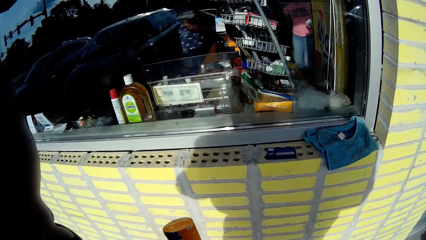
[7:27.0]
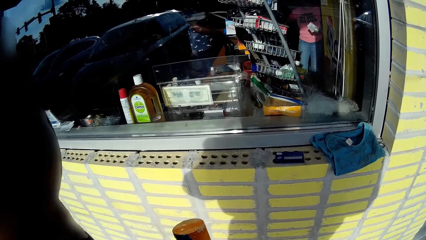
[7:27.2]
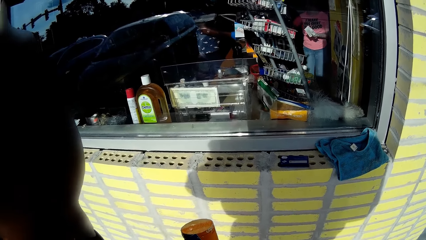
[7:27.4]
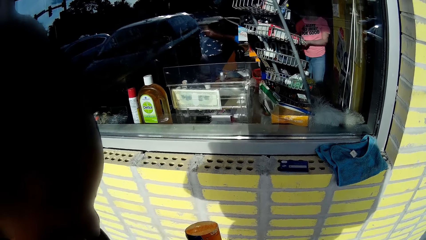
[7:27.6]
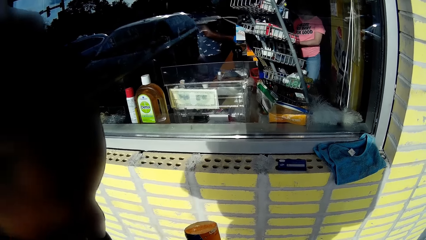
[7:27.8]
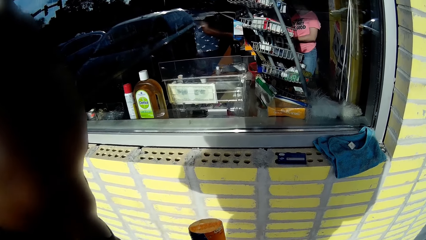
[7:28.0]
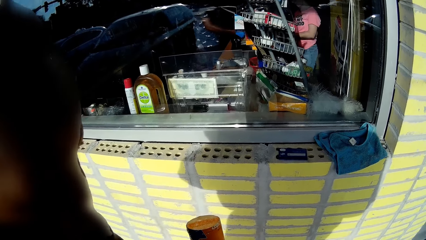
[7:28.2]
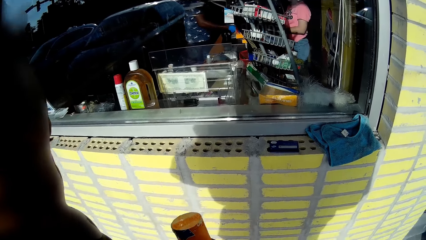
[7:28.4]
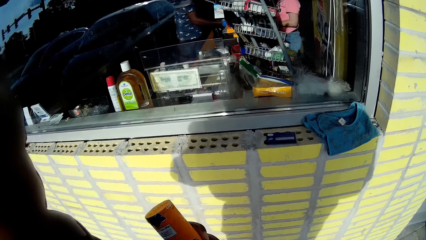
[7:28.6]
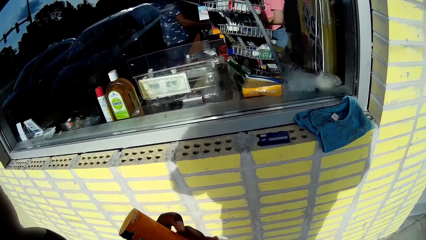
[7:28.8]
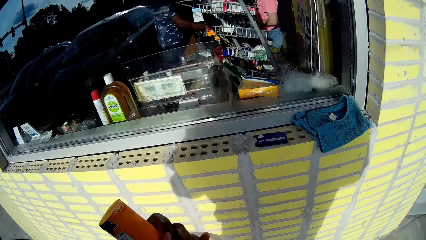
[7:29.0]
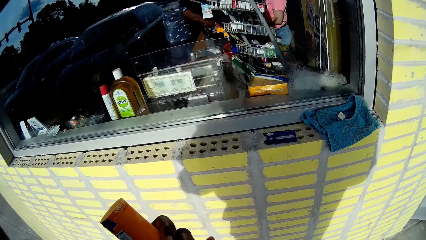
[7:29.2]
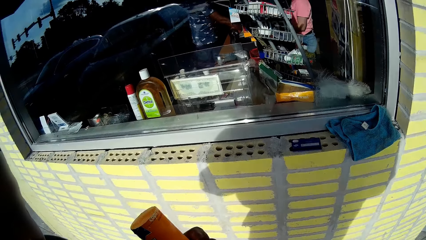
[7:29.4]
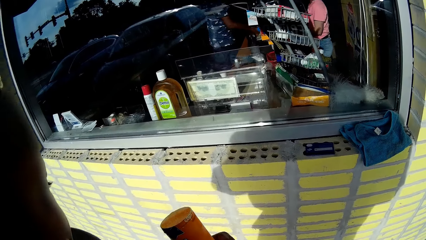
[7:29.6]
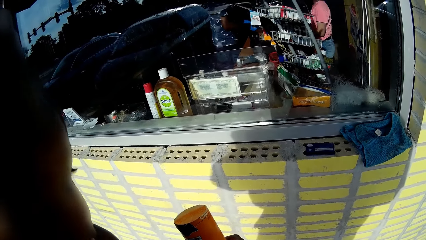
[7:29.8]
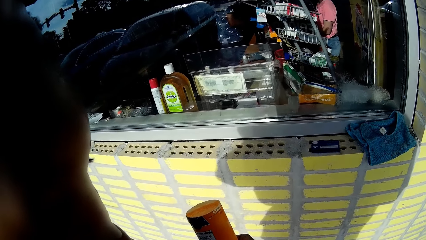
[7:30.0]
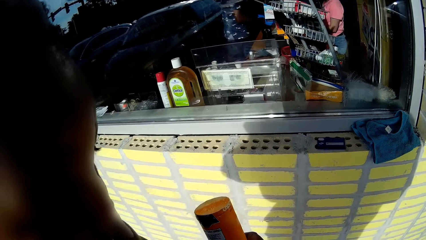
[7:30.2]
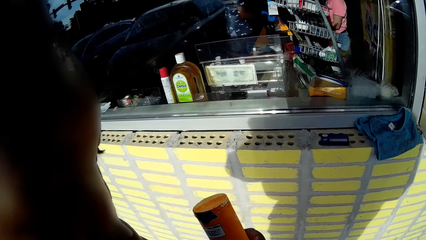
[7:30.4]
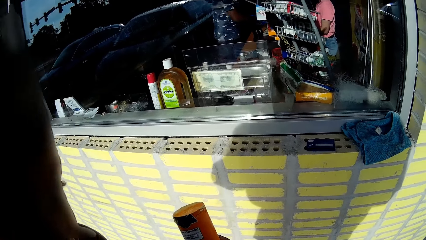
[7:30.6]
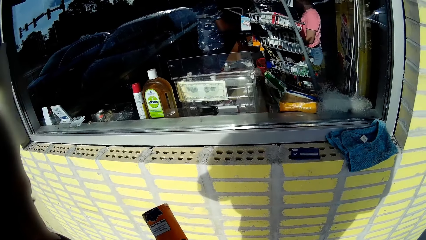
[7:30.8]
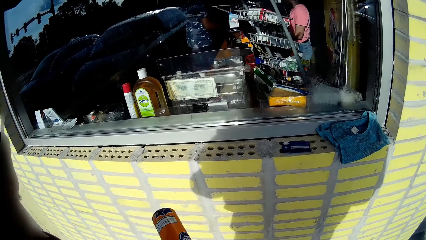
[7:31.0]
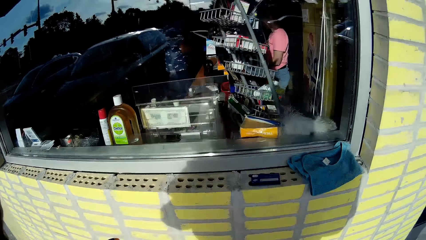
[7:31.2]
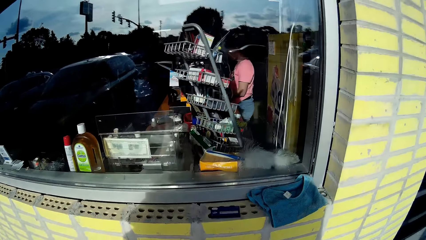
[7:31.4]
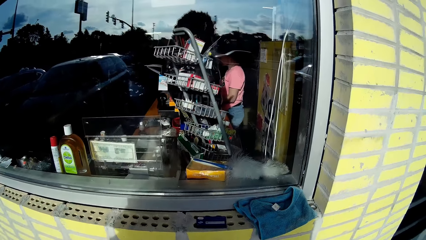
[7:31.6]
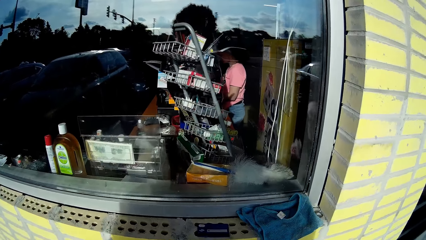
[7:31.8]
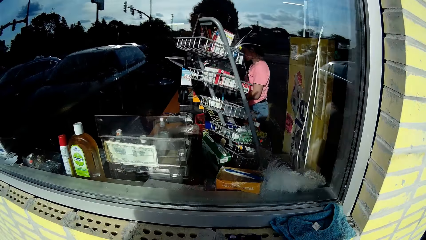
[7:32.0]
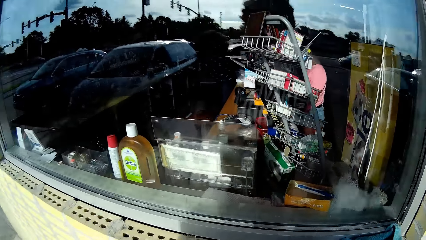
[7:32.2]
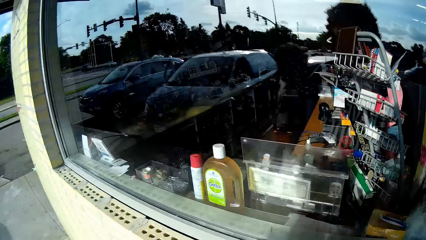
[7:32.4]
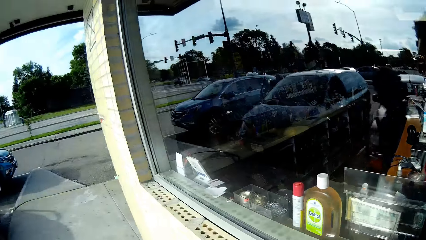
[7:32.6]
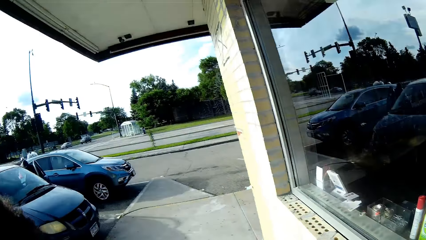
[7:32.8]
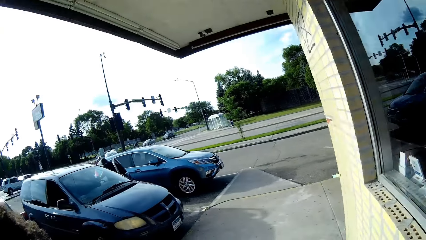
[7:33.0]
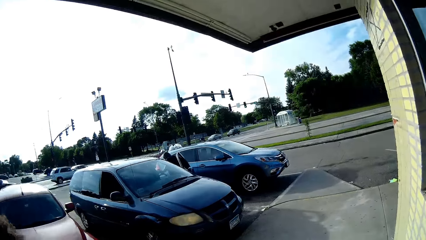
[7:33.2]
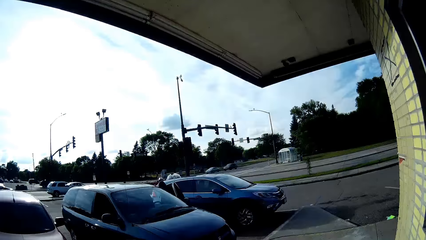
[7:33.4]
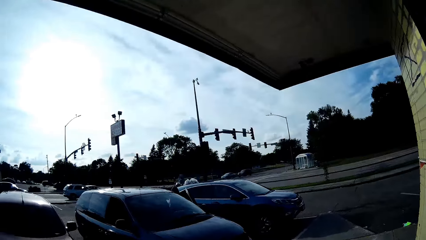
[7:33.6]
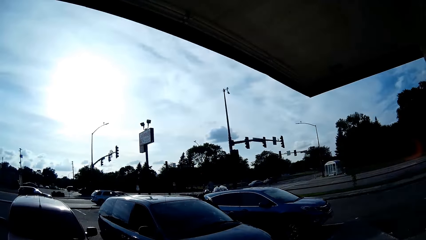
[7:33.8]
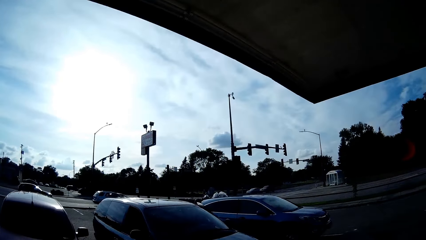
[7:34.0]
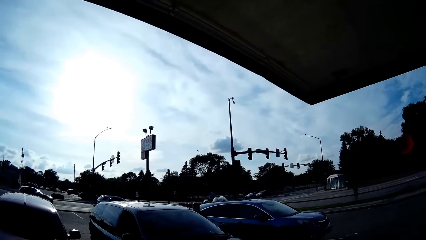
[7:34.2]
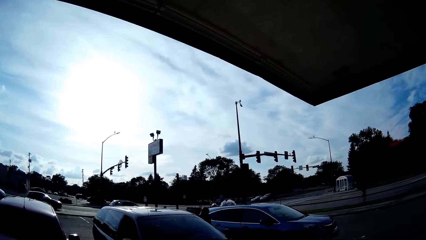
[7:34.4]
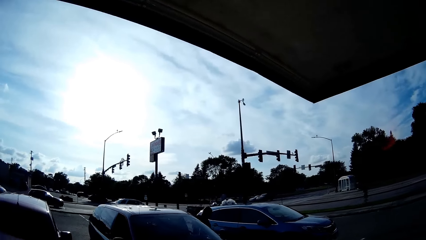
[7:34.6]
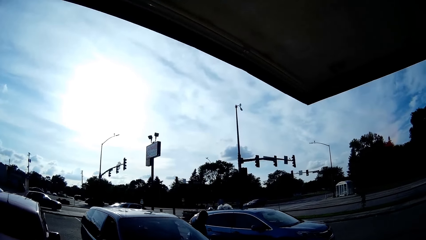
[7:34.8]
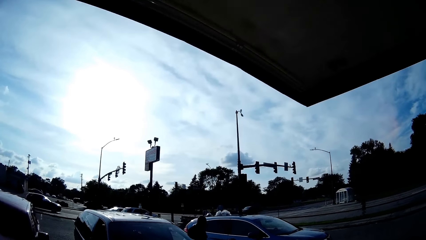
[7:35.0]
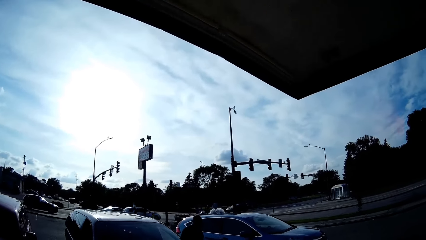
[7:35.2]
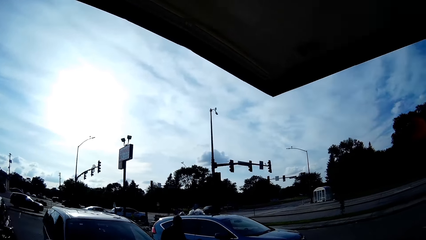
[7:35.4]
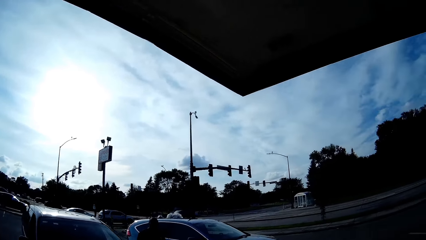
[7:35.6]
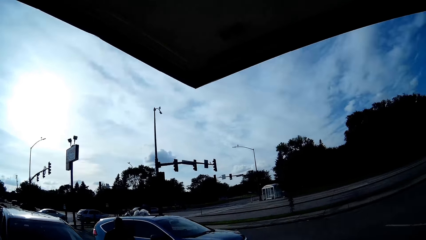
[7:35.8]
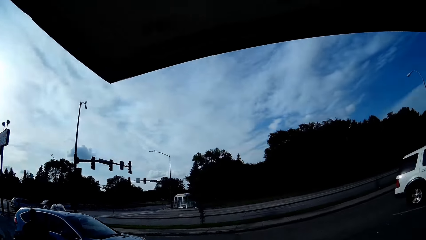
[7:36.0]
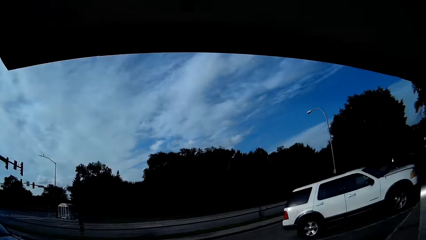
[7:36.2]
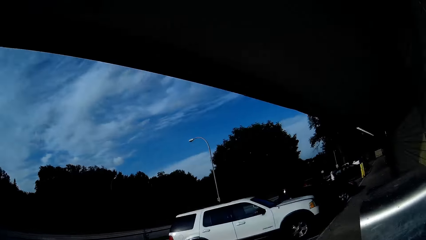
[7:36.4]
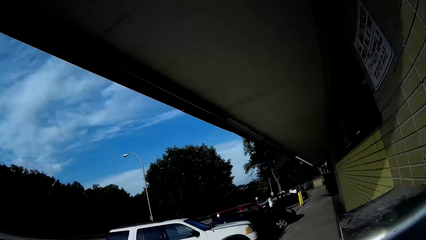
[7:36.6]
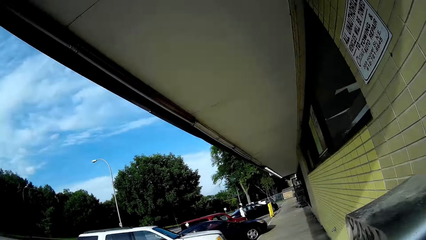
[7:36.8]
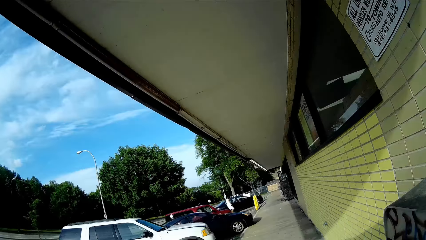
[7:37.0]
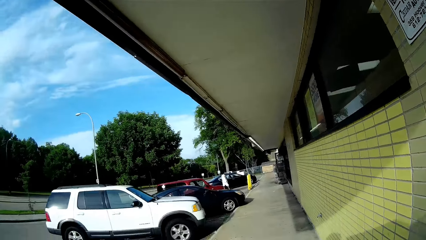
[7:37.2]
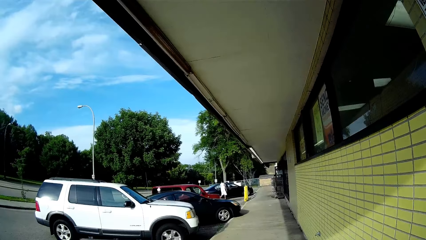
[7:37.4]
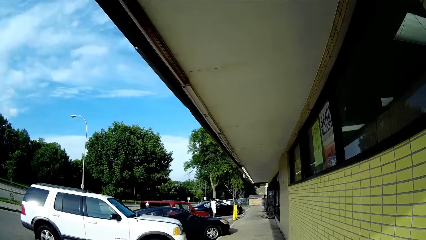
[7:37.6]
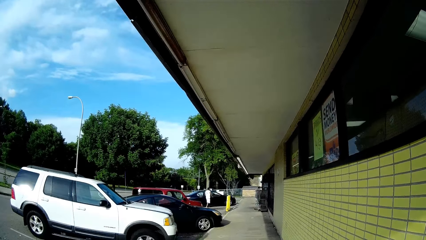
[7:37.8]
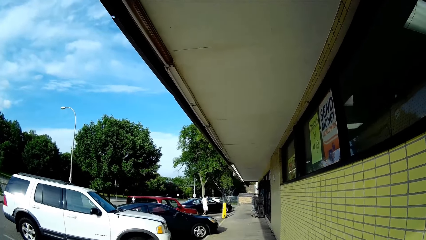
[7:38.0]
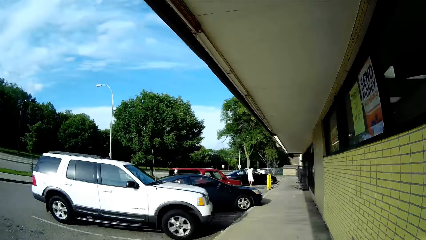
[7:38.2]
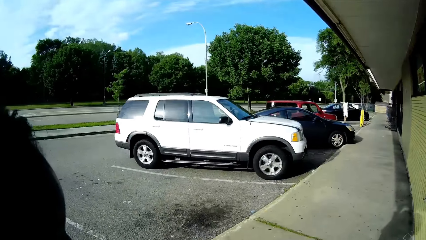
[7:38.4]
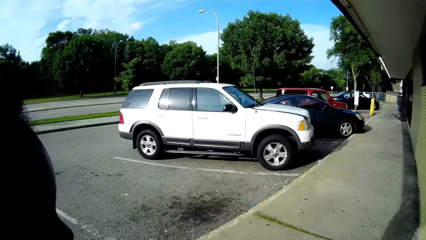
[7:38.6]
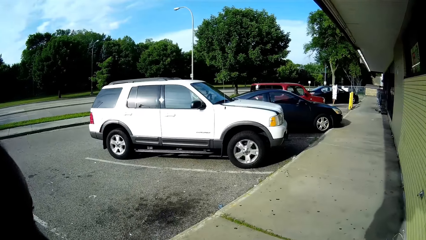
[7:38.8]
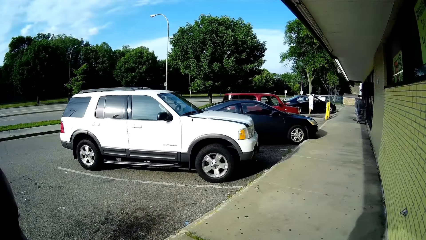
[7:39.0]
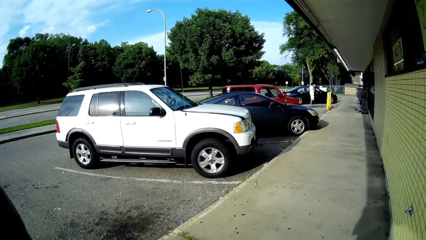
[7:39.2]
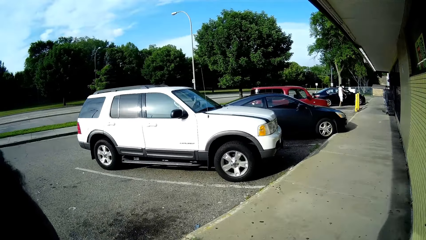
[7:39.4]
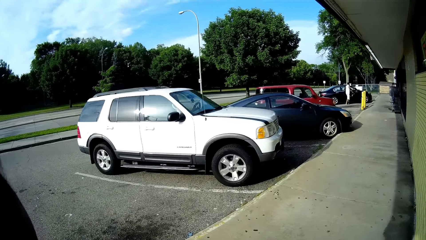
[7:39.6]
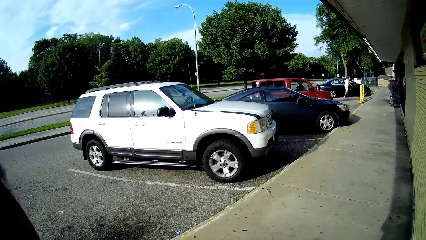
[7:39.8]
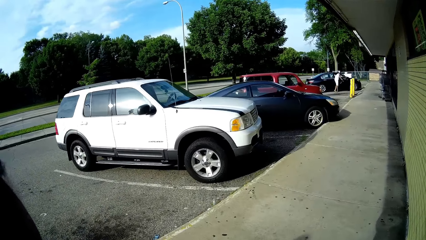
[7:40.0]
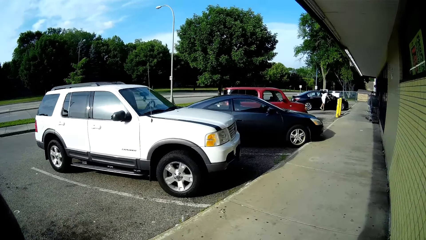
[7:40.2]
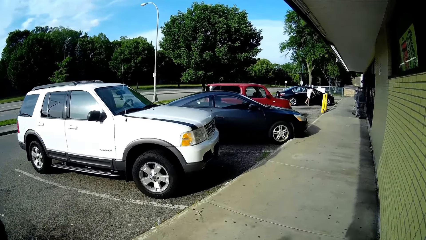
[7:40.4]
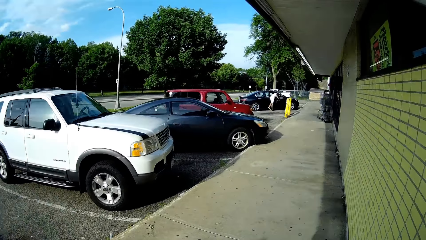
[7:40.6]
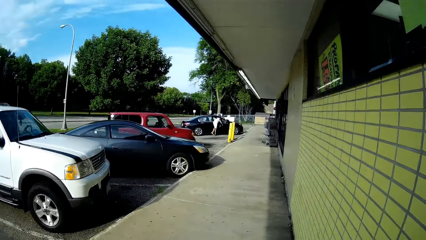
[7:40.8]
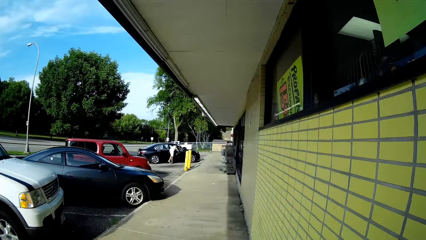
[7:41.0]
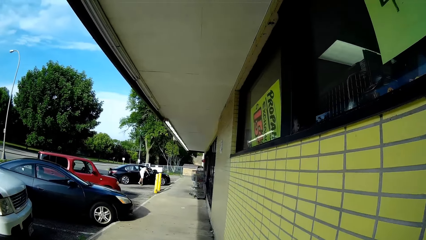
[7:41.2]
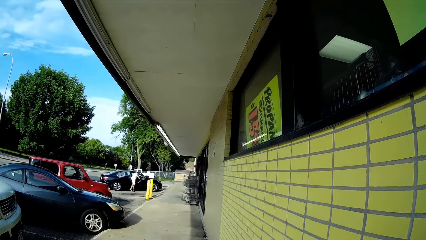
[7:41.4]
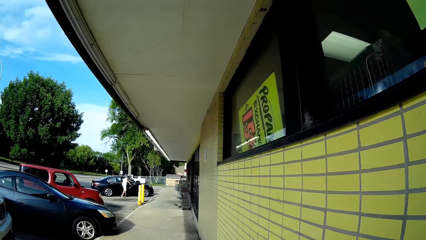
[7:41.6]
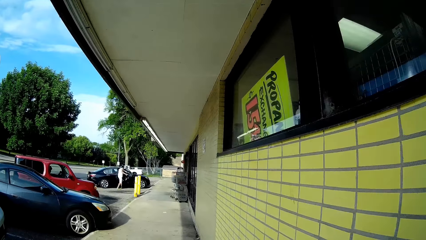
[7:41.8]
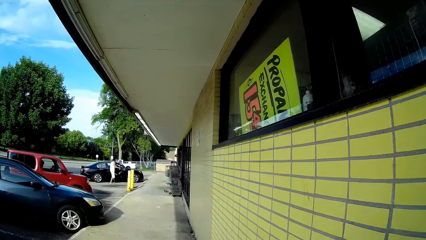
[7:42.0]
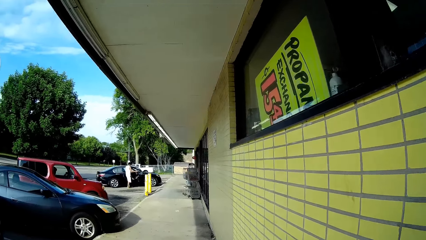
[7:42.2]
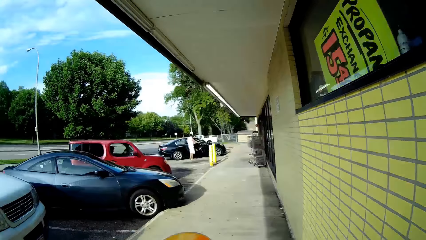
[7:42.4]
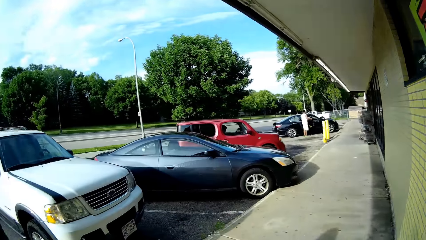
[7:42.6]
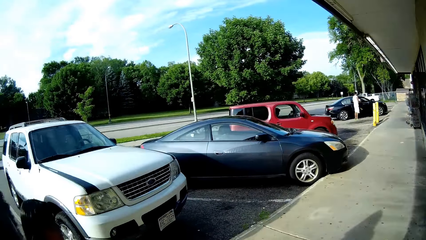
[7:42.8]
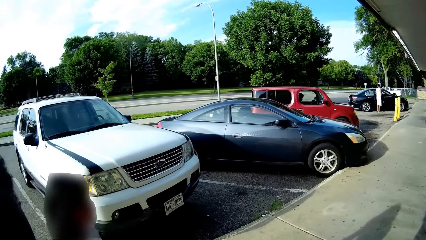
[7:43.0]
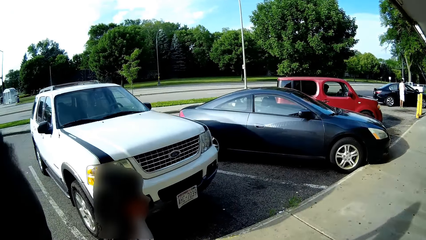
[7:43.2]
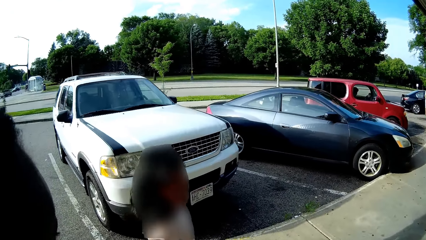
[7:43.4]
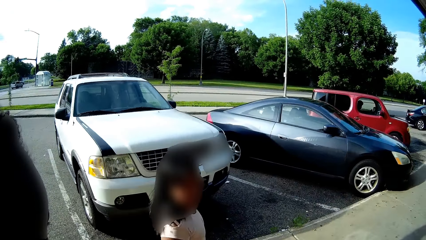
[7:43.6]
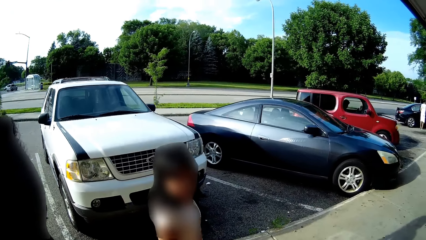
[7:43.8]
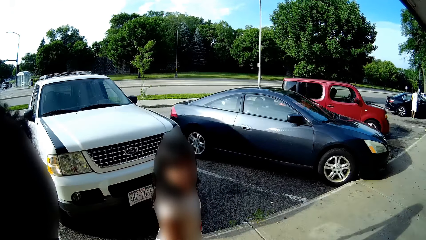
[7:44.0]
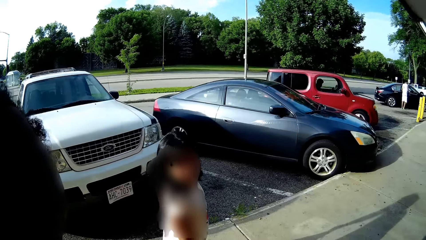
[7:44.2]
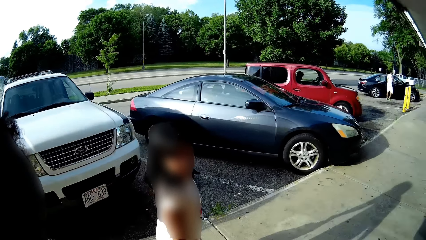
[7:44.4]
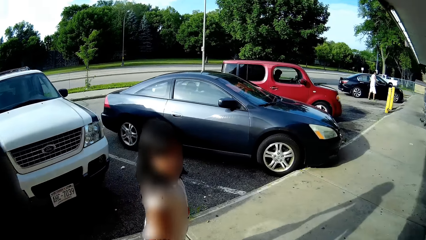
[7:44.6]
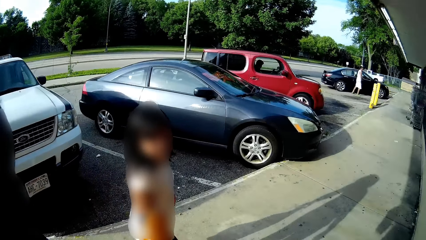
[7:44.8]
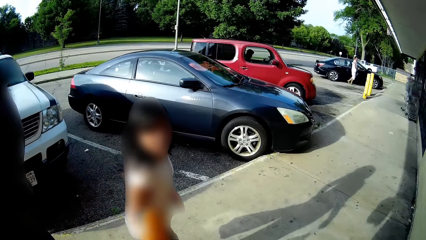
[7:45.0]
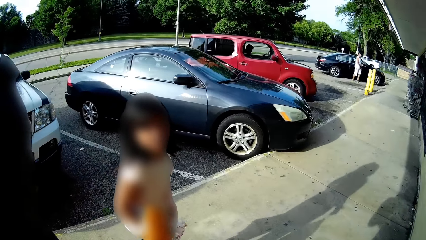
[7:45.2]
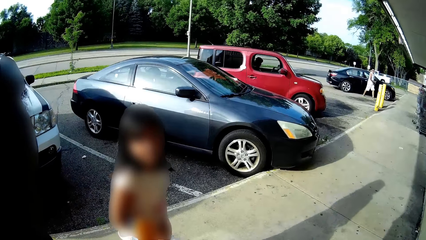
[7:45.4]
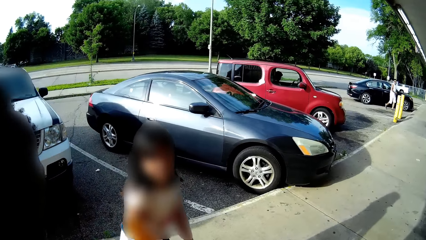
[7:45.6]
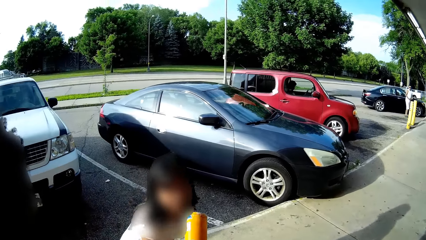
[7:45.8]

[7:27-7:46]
The camera wearer holds a cookie in her left hand. She talks to the boy and the girl. A man enters into a car. Another man walks away from the motor vehicle. Another man walks towards the motor vehicle. The camera wearer walks around the supermarket. The girl walks beside the camera wearer. The camera wearer talks to the girl. The girl talks to the camera wearer.
